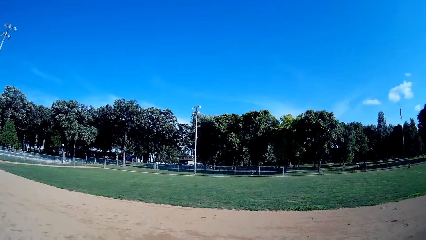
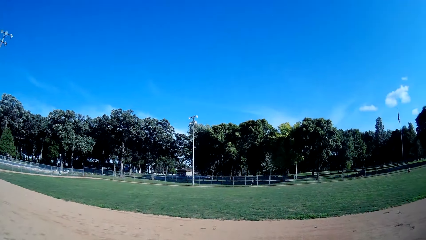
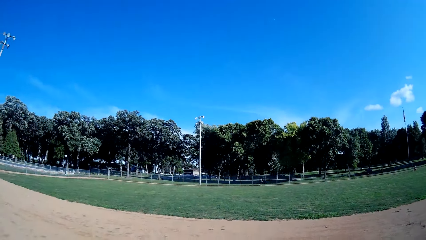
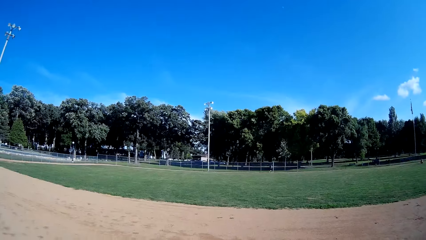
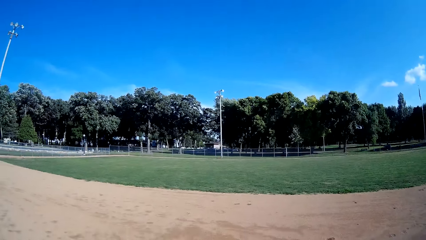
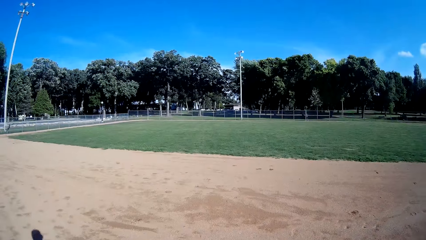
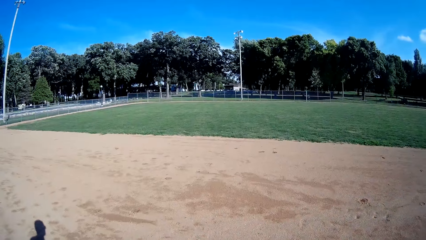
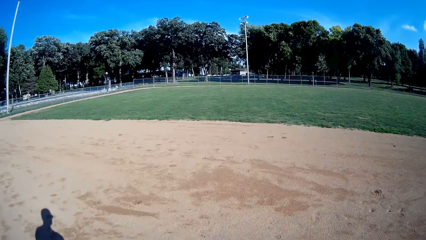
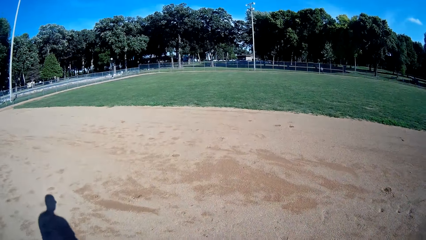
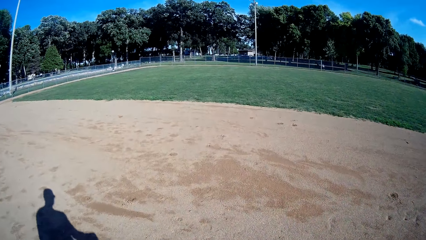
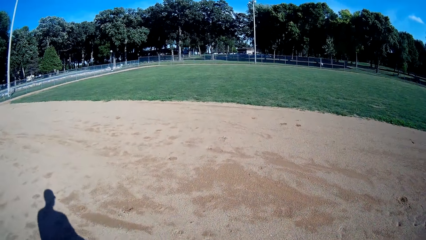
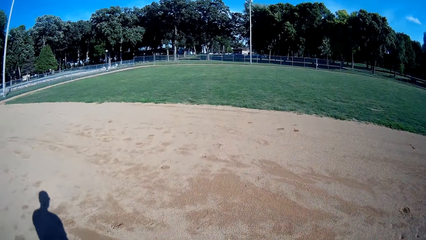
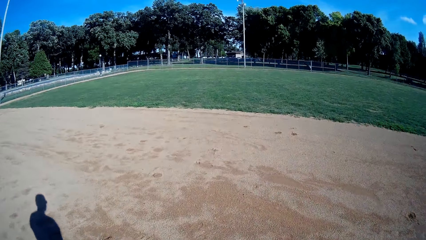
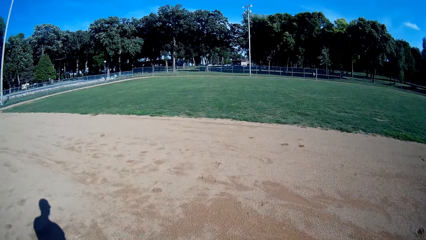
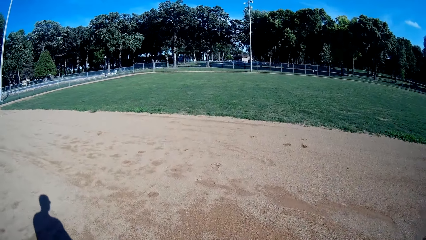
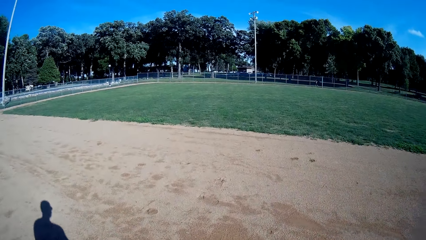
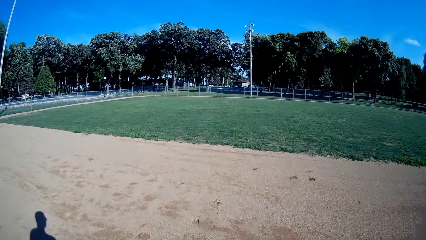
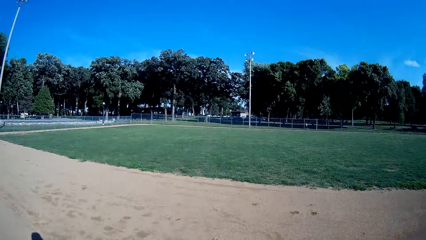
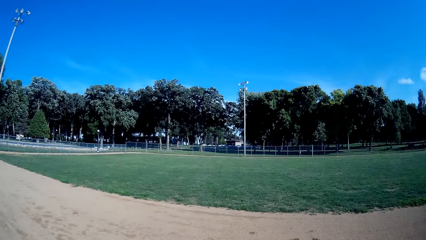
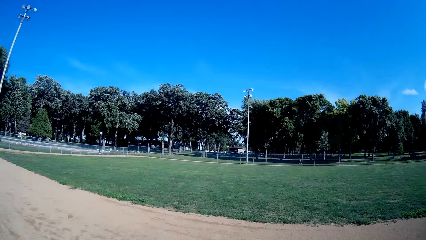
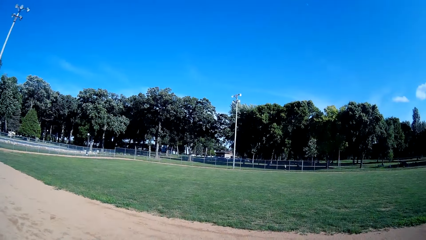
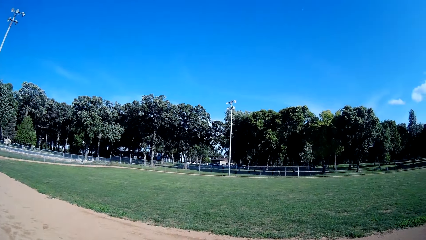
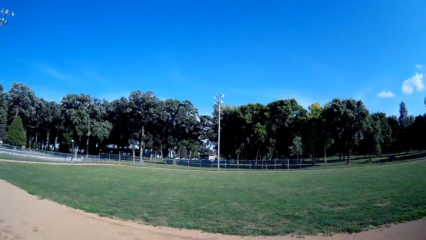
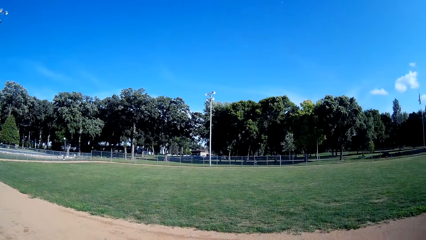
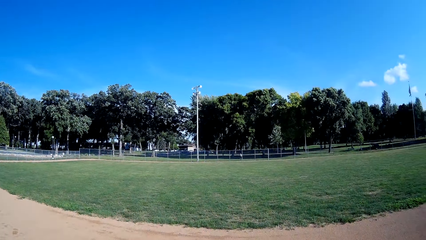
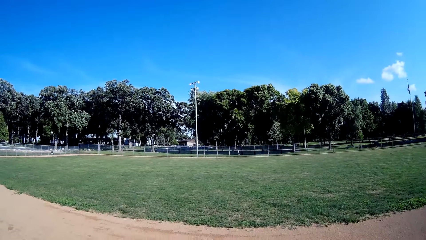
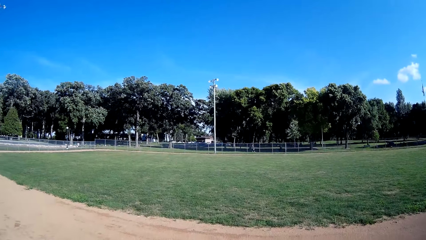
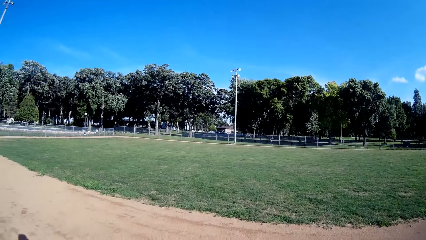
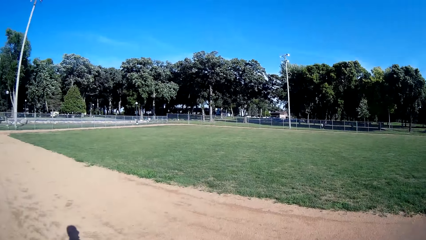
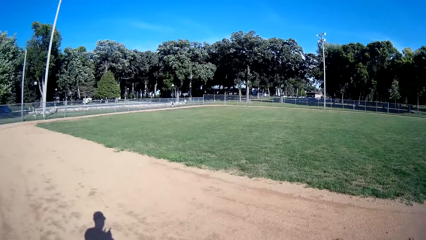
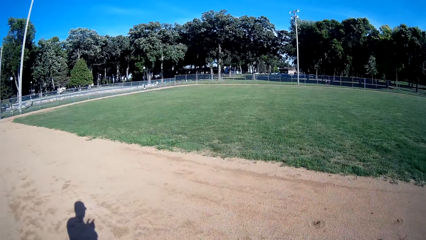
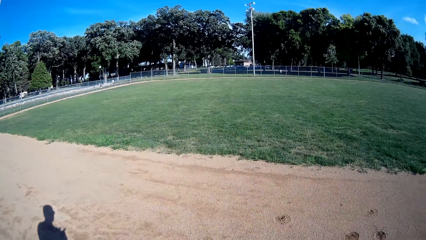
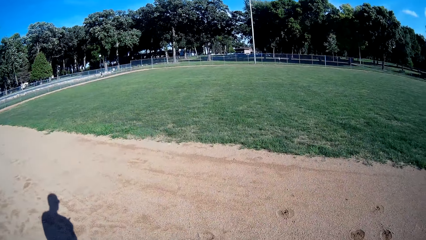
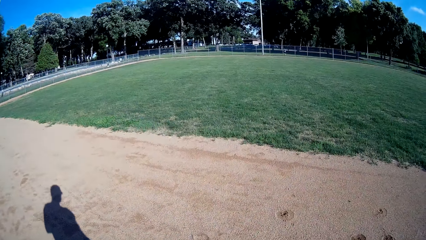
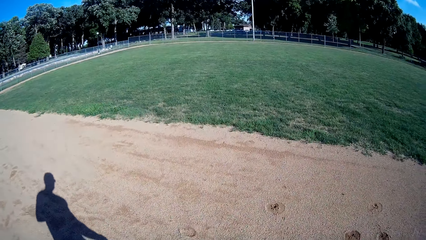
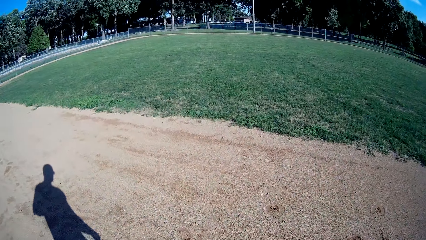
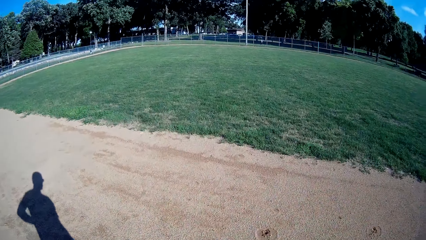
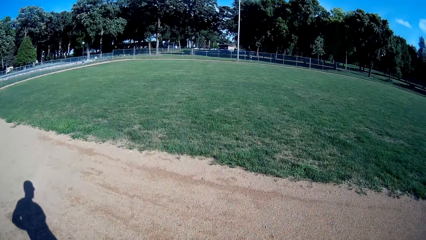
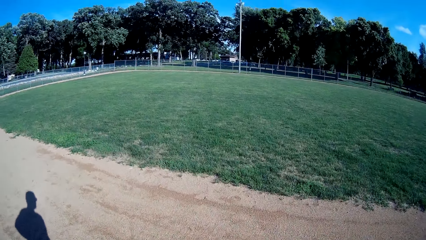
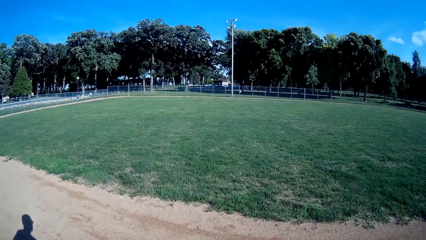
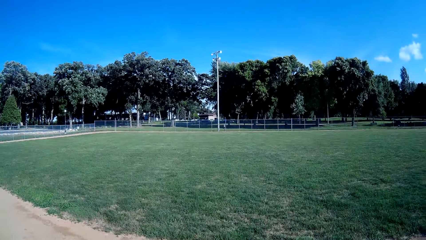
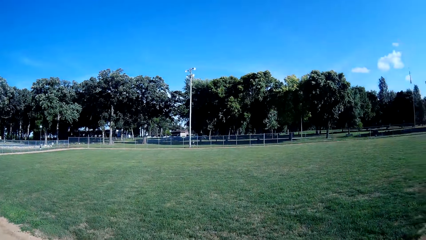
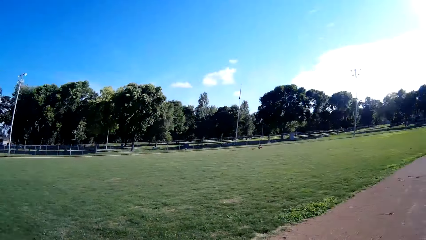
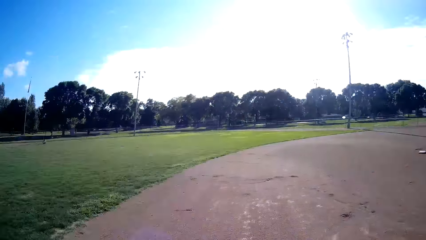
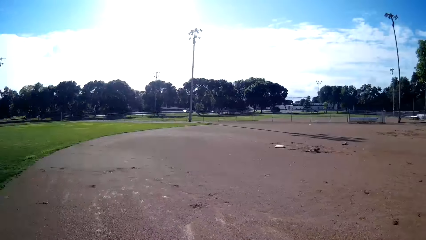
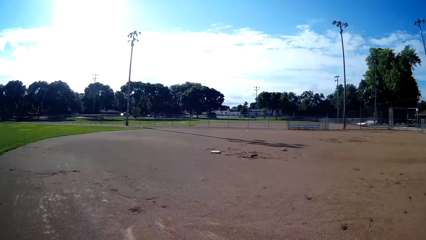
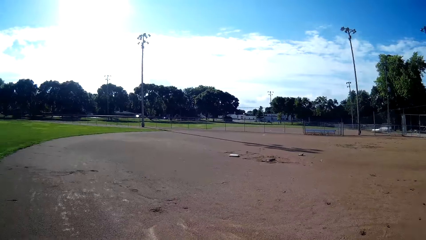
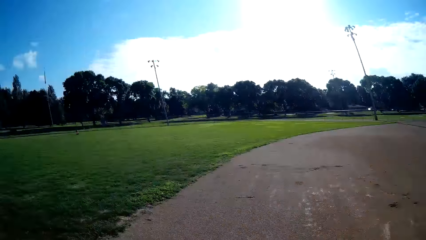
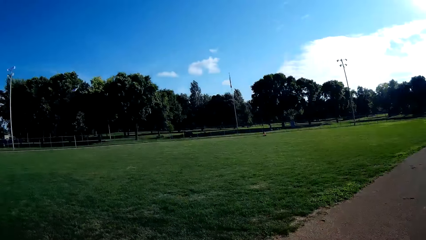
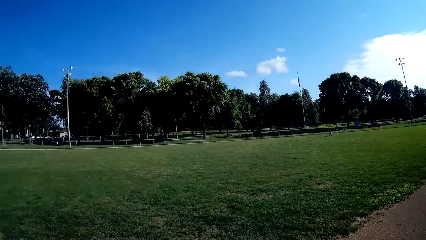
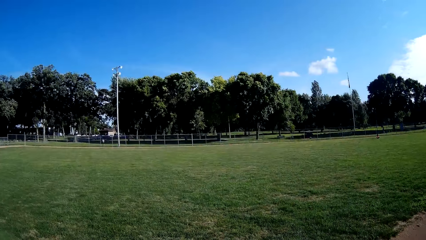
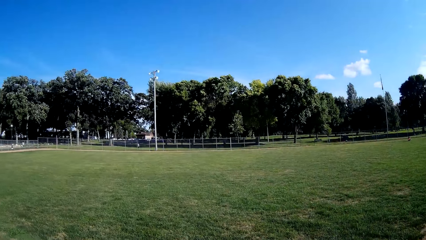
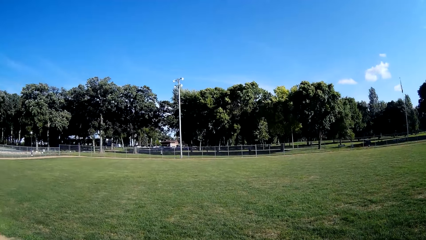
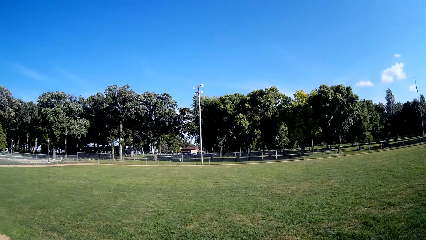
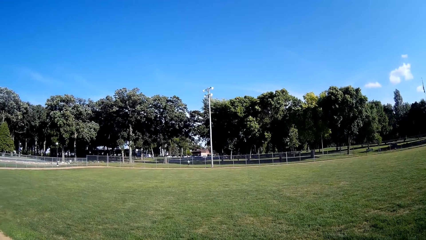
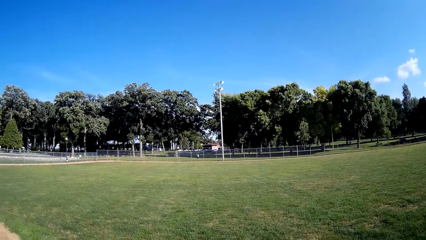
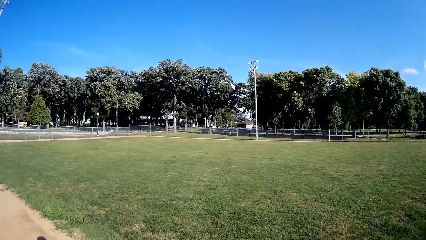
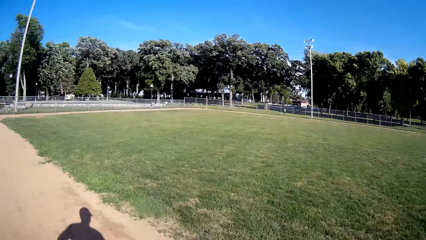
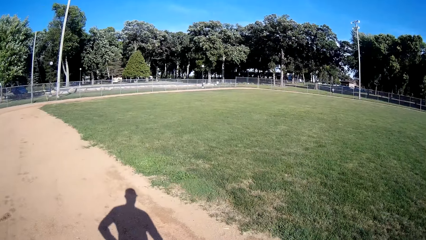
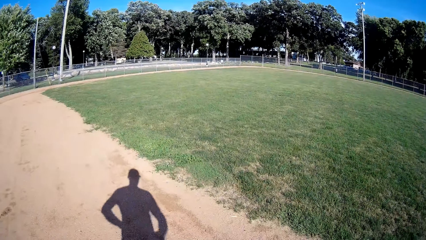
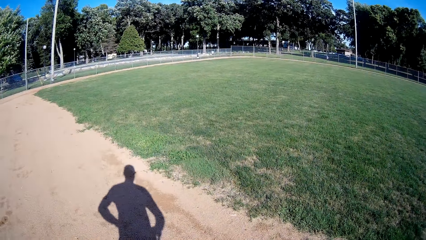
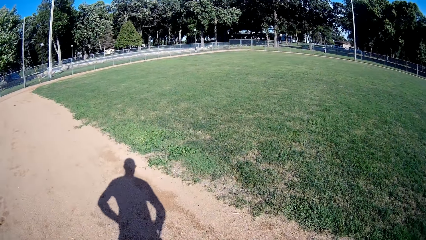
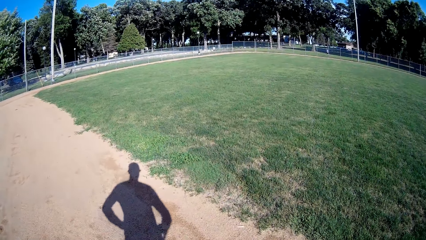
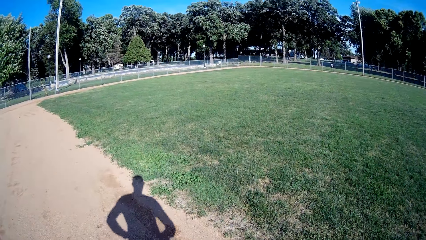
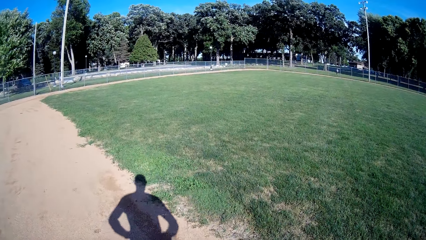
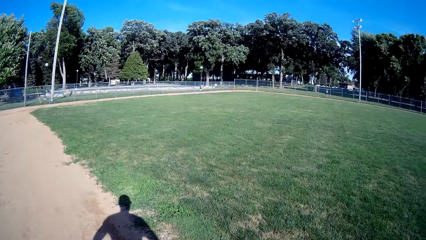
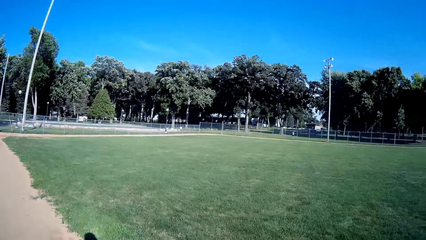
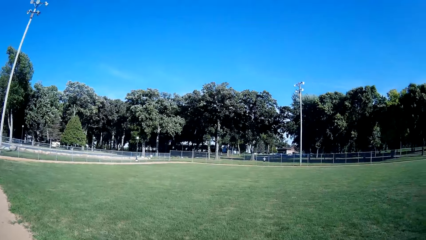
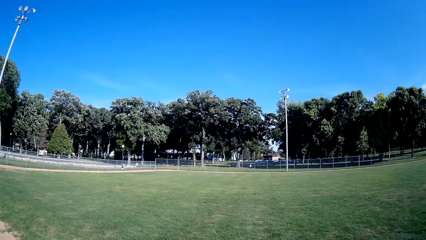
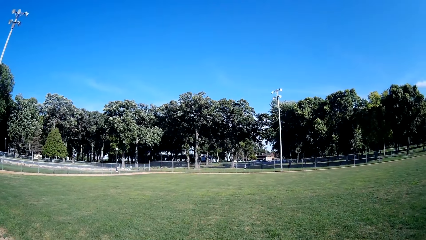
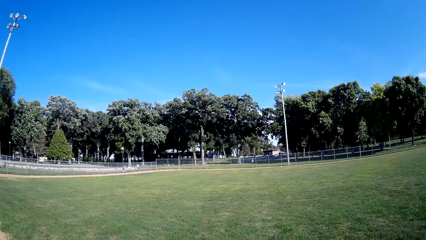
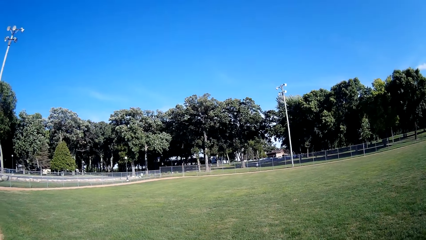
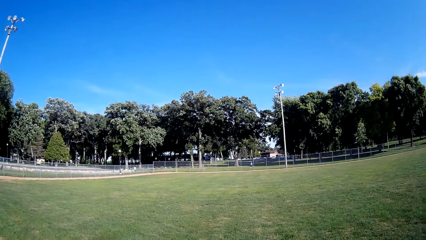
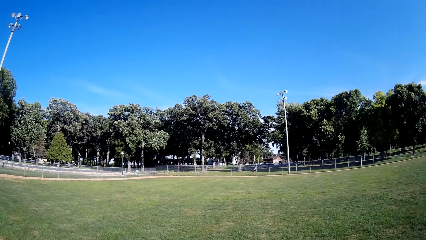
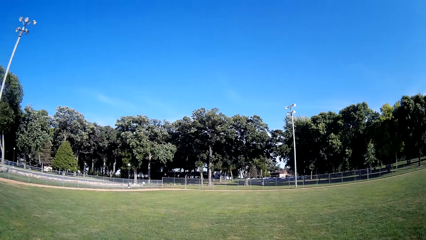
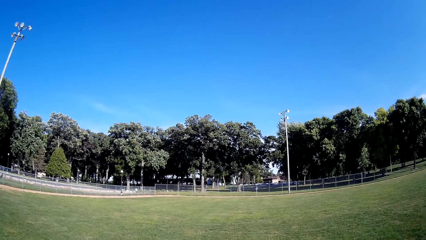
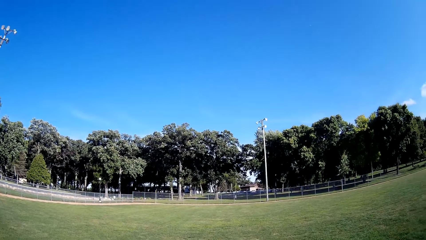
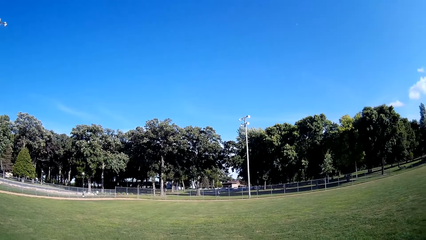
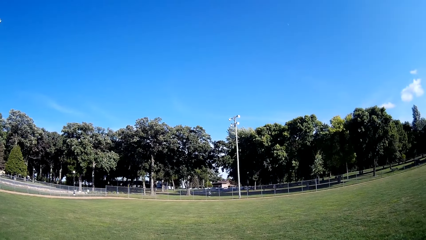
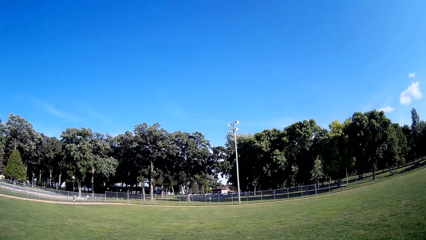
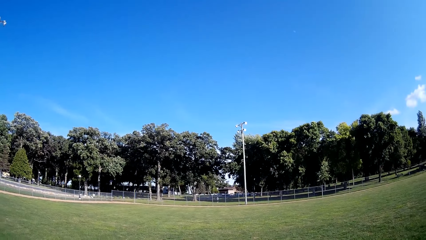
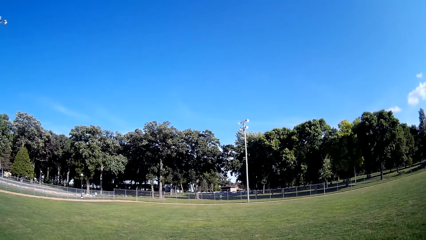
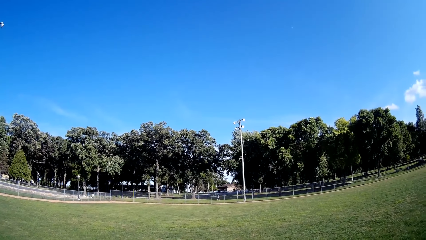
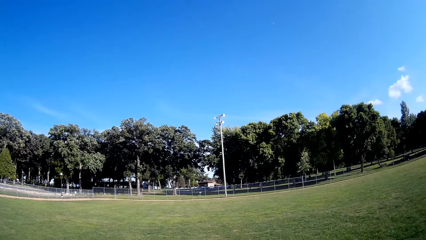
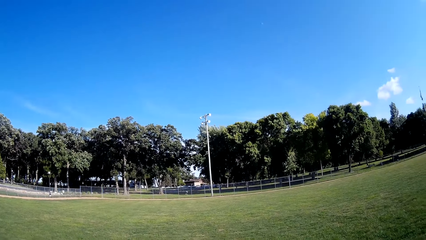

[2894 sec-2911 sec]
The camera wearer walks around the field. A man walks around the other side of the fence. The camera wearer looks at the baseball base. They look in the direction of the man.
